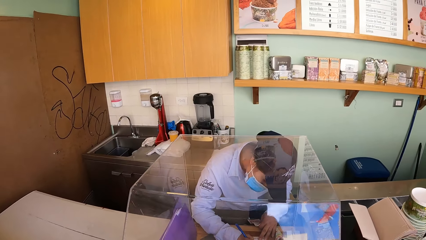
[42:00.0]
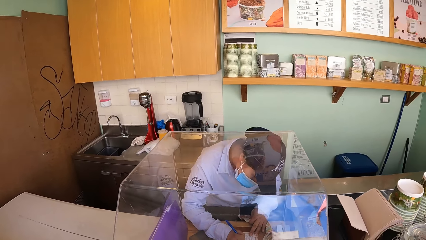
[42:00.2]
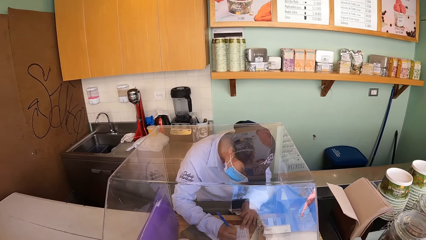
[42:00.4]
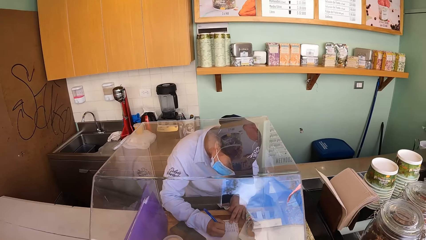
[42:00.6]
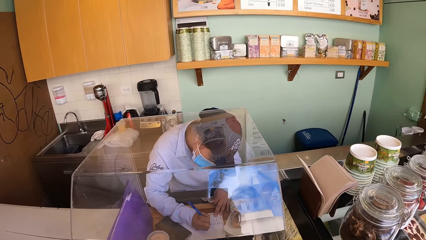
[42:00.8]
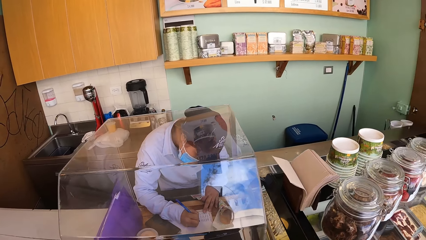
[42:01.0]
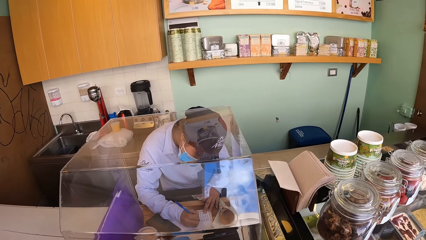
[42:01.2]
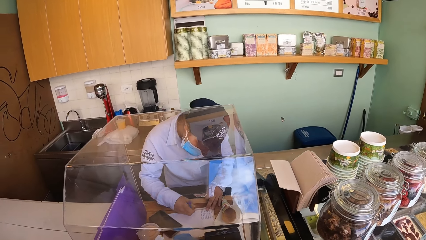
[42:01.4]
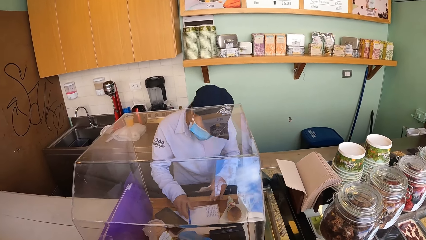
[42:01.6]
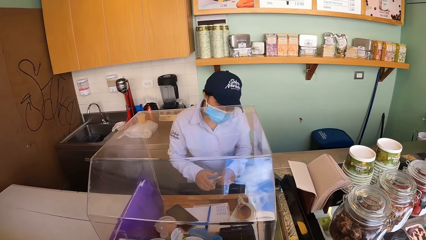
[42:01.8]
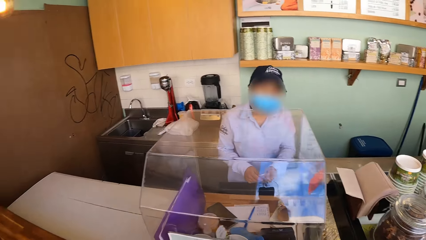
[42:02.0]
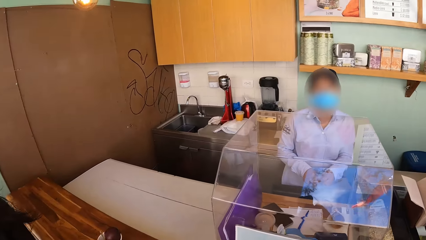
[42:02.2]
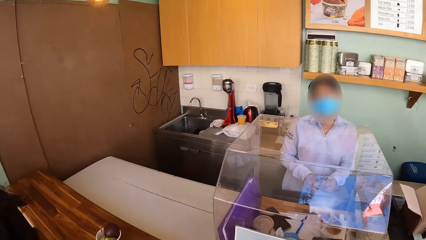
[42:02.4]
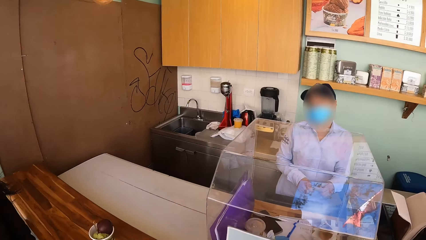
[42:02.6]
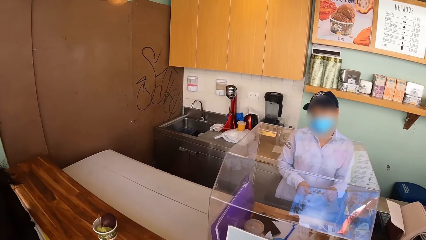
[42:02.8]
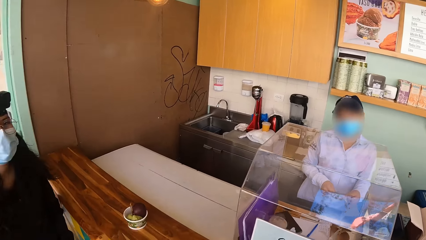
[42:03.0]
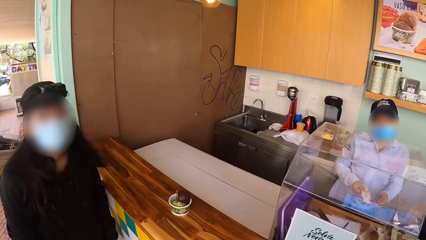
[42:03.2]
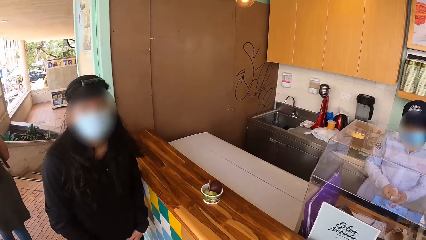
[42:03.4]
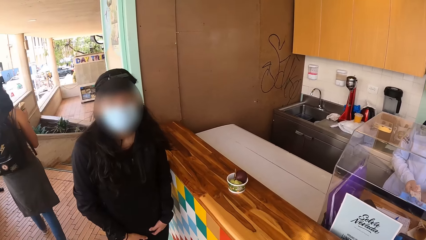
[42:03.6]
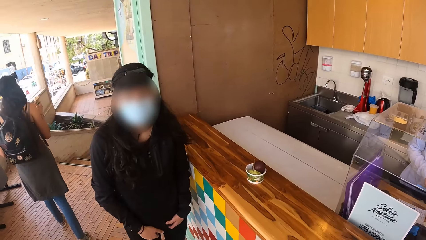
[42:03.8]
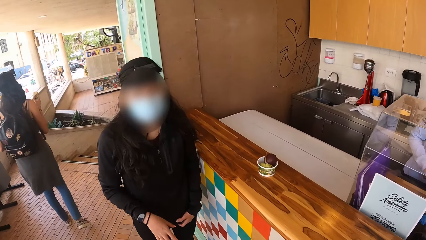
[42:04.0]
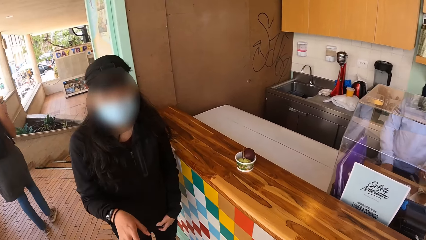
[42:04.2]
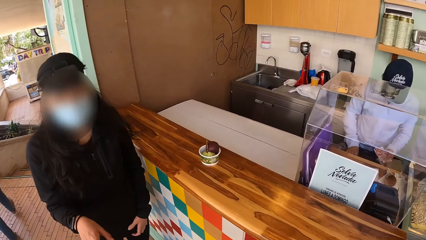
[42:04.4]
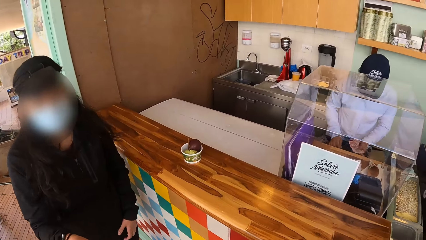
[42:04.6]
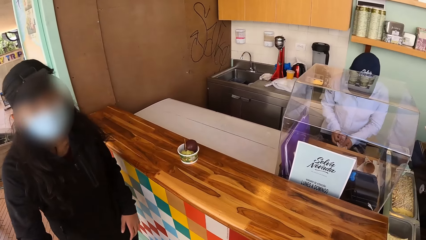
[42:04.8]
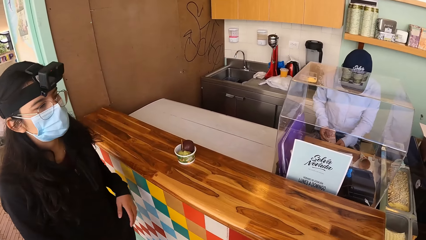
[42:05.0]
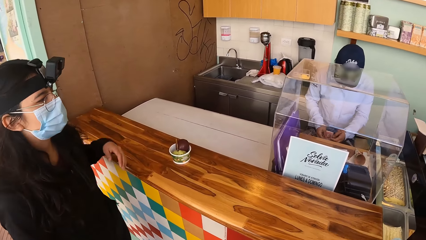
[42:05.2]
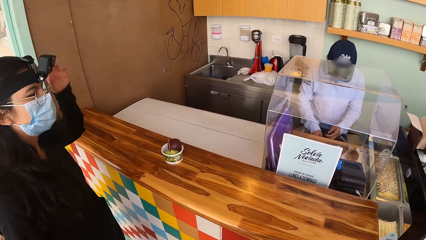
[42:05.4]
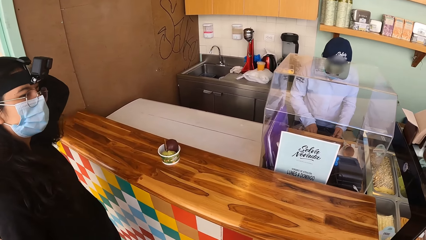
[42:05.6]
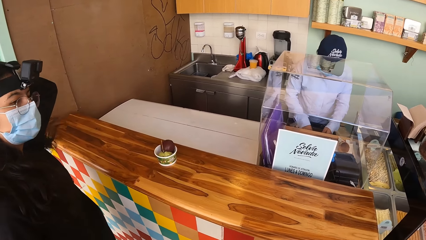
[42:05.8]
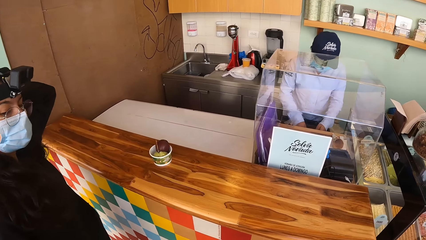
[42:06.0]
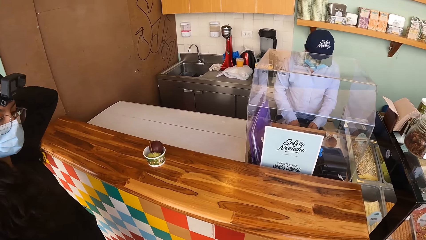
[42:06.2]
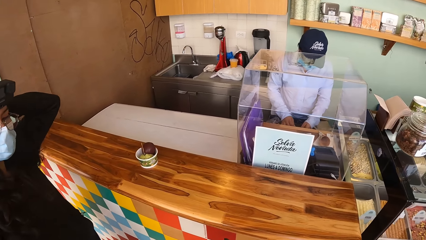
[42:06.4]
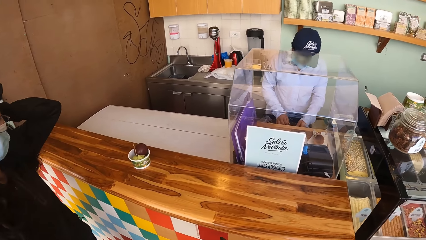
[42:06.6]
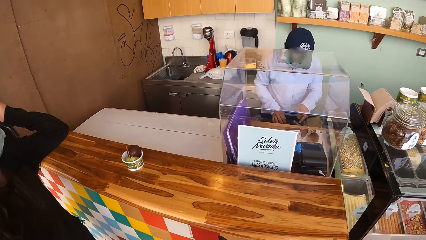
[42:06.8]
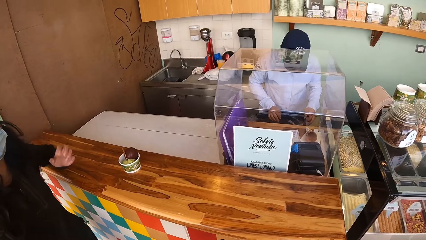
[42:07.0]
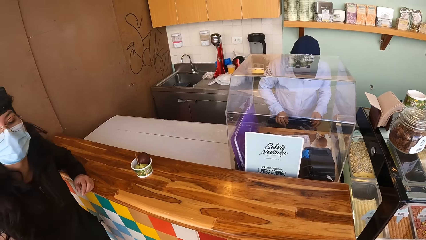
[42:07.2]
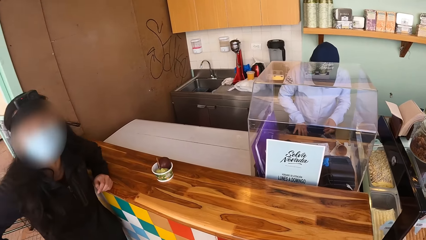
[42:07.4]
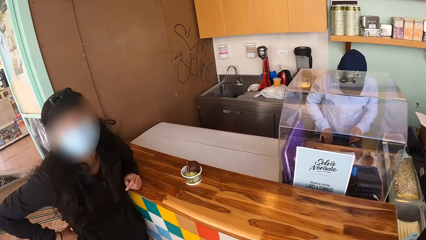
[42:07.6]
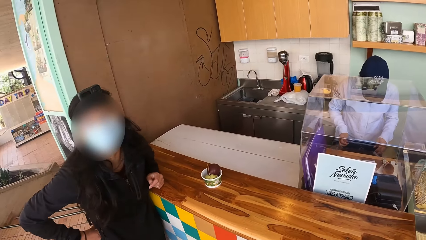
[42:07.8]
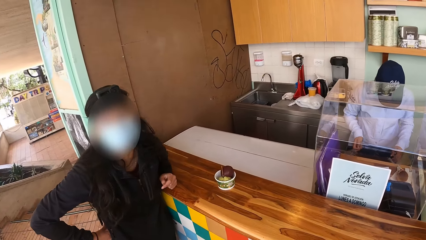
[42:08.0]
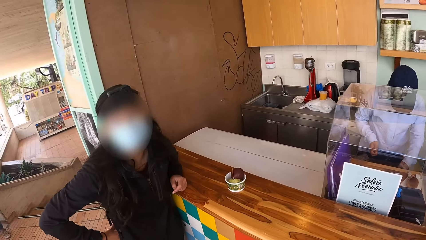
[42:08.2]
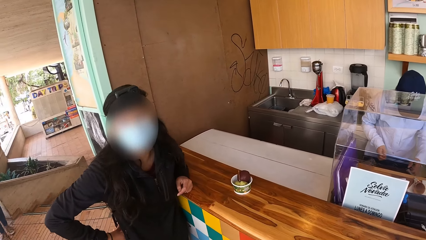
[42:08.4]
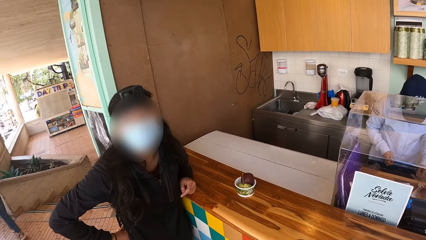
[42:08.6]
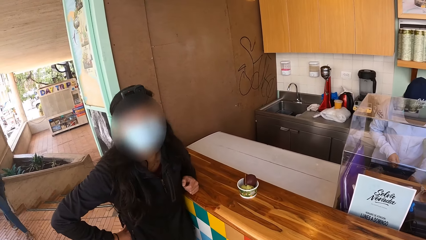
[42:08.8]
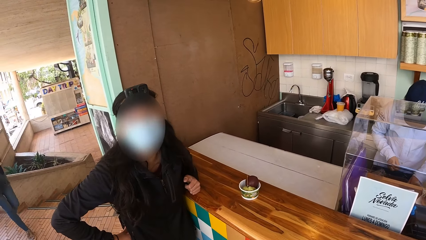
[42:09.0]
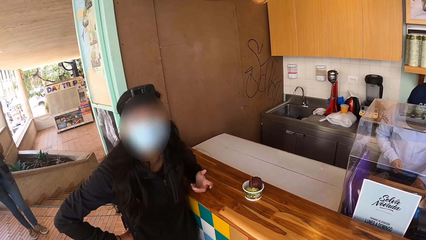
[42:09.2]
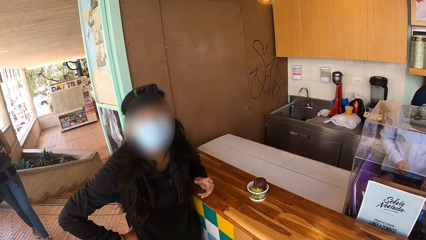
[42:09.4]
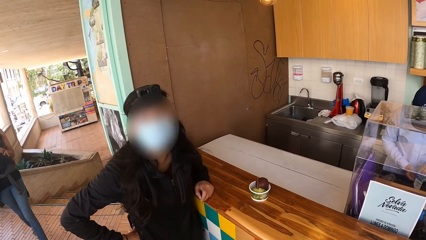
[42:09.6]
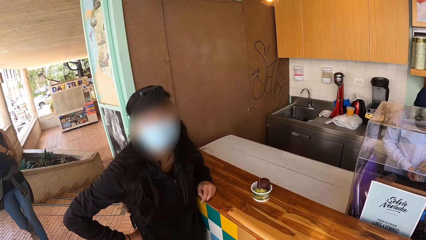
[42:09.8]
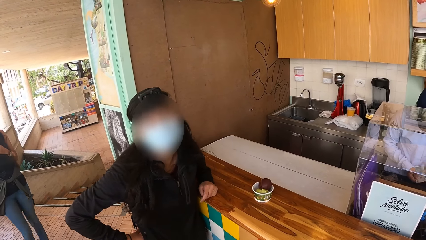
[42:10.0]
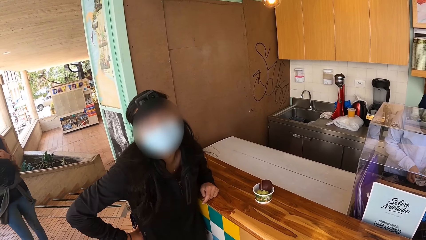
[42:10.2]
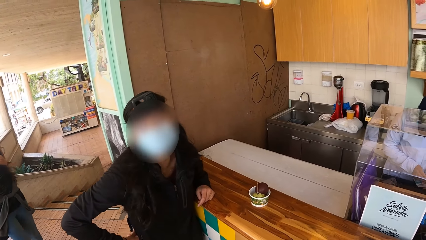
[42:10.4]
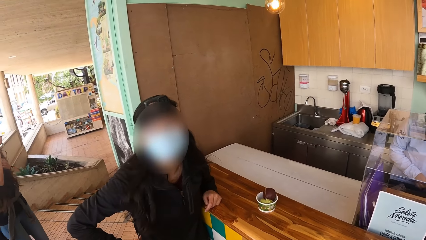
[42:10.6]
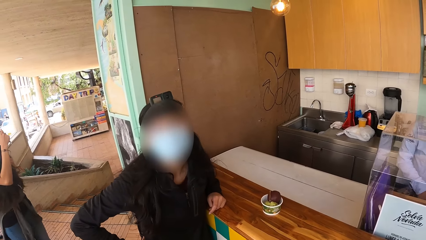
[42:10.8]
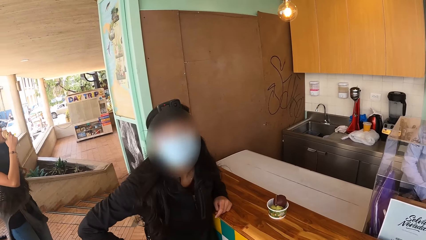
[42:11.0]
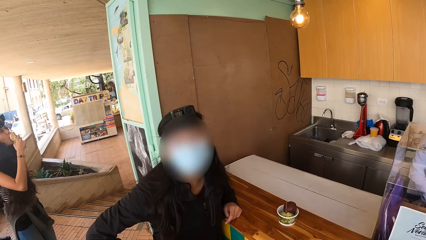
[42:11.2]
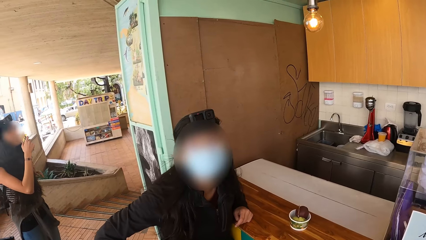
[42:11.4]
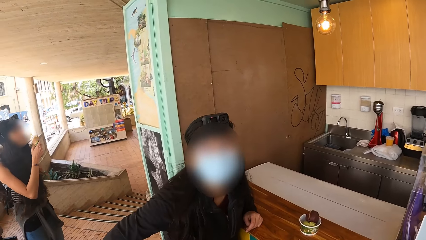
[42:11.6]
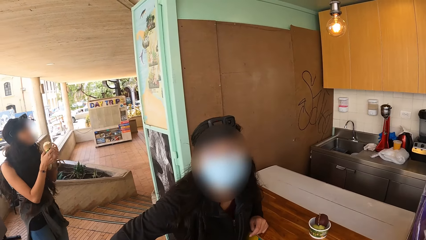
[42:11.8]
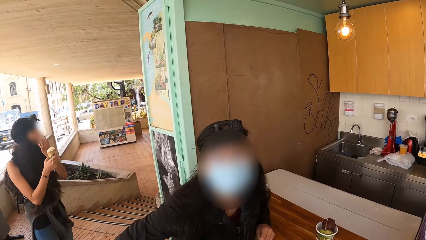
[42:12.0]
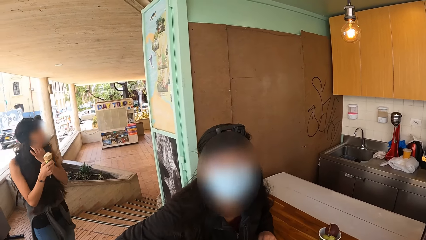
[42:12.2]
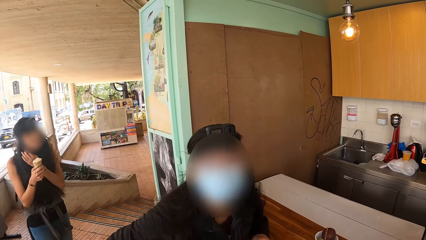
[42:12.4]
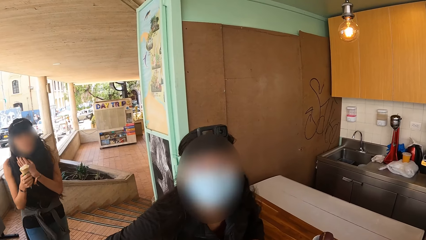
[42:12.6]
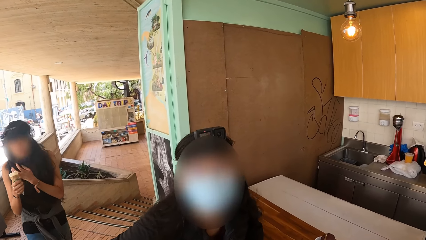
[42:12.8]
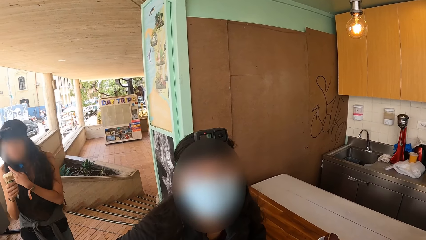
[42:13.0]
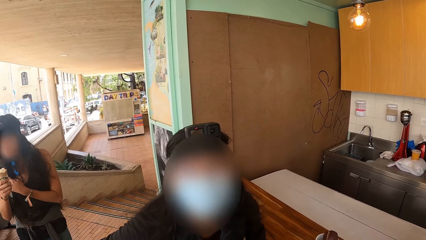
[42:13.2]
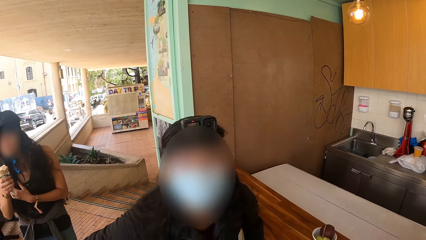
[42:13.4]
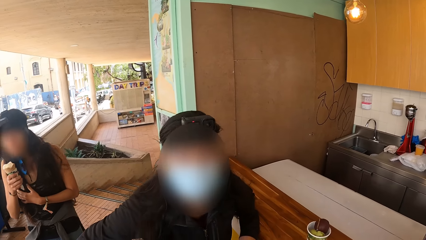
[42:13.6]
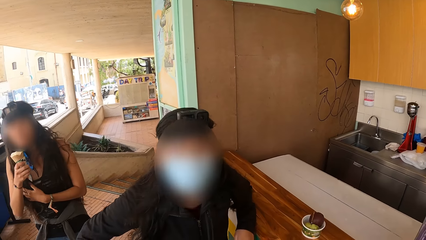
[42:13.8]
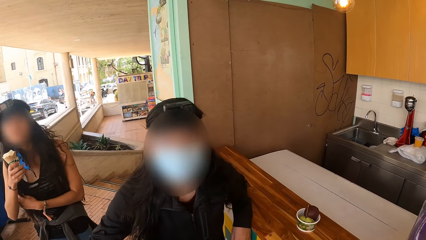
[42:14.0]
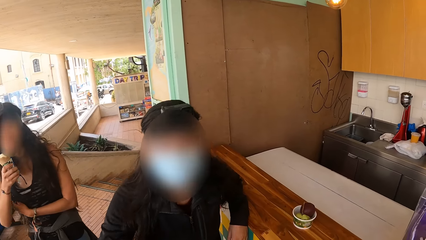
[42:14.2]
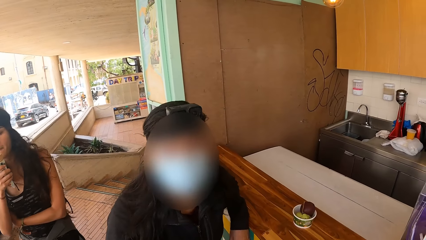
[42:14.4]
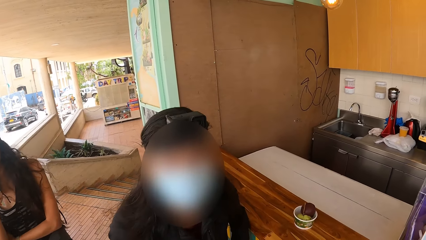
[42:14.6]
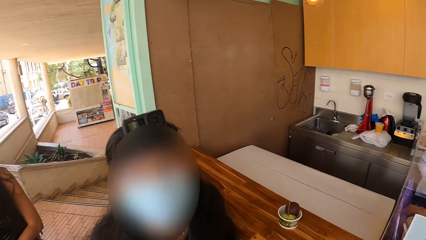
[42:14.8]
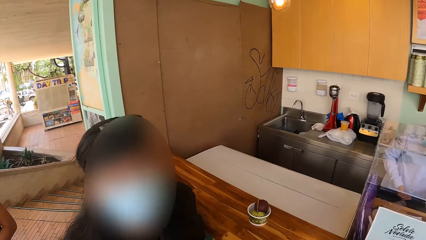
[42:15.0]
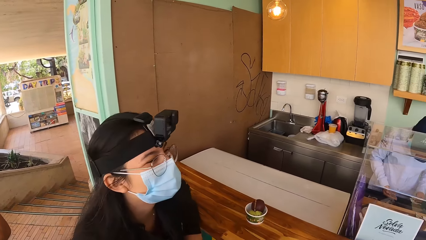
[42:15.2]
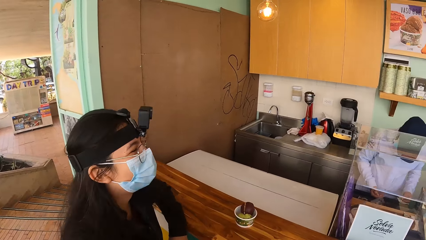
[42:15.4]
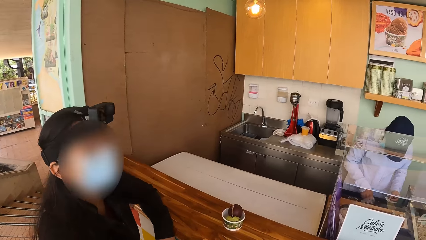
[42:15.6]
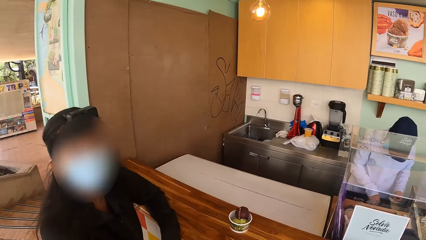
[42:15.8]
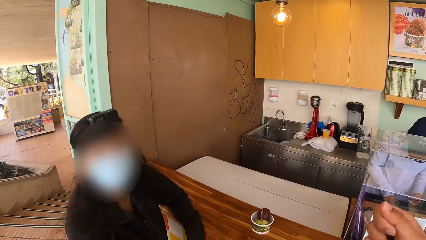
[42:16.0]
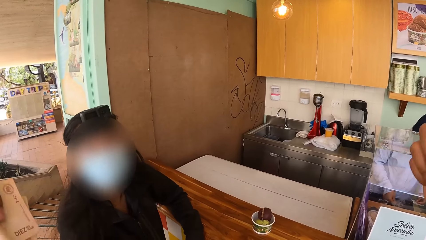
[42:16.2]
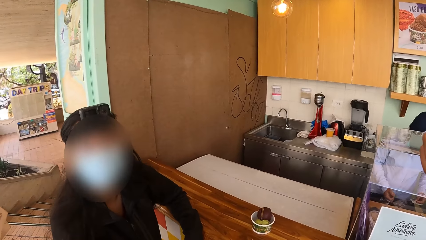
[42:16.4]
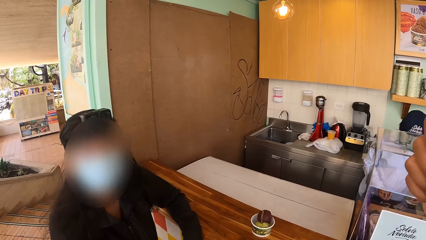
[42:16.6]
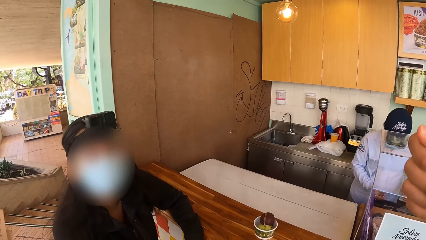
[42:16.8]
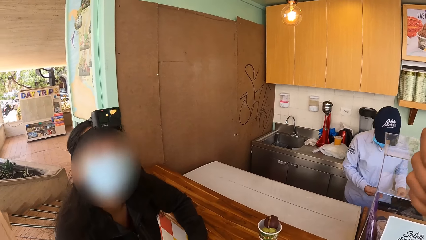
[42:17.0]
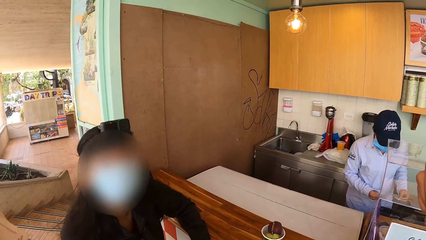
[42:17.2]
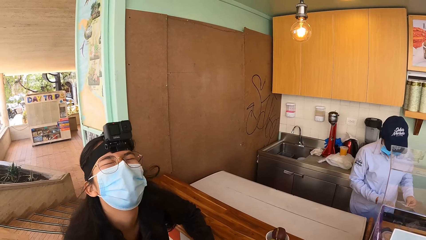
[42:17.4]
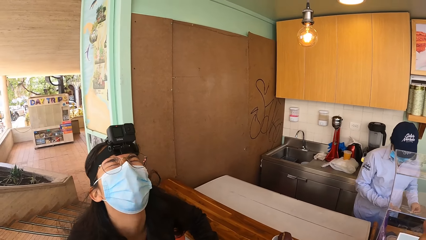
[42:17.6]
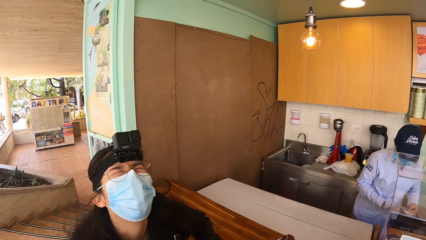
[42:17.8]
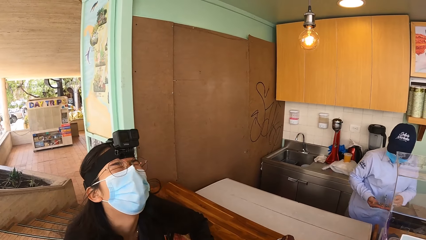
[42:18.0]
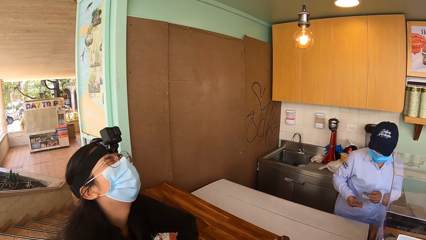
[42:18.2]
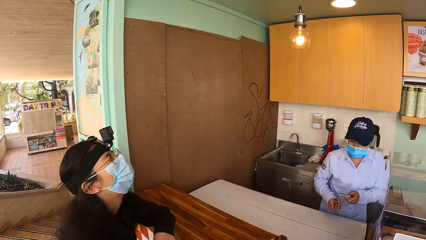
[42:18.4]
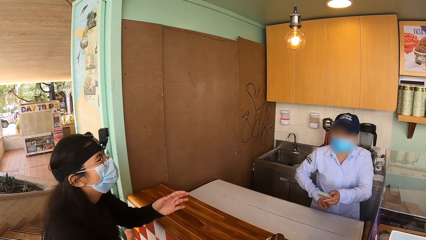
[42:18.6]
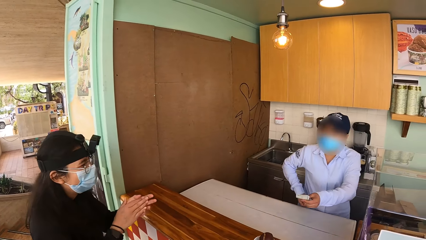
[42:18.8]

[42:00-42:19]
The camera wearer looks at a person. A woman interacts with the camera wearer. The camera wearer raises her right hand.
